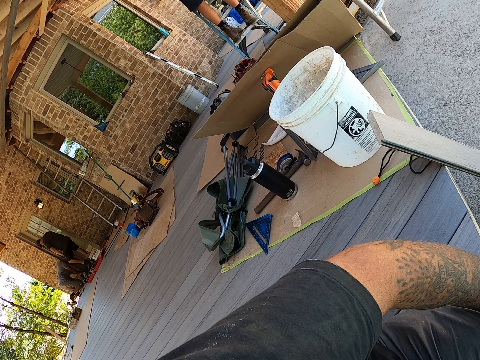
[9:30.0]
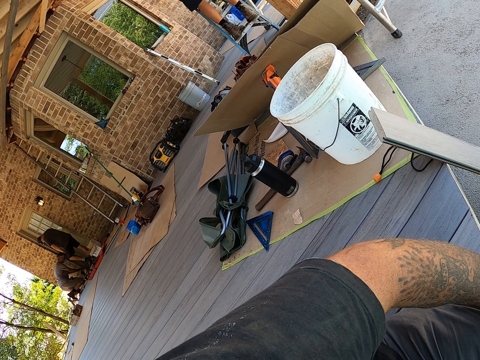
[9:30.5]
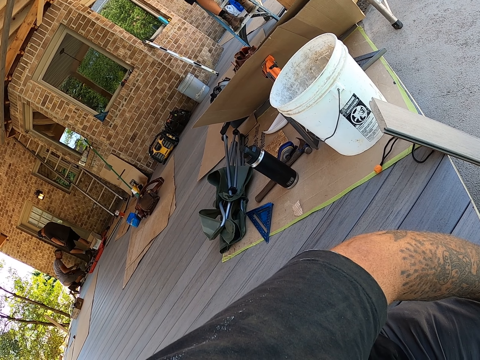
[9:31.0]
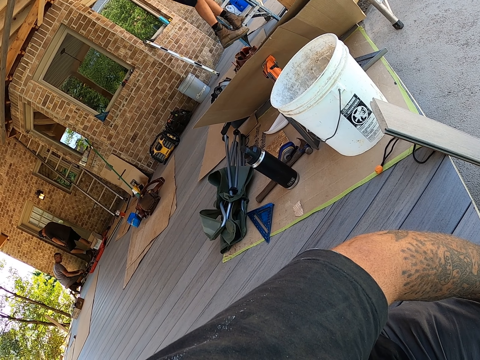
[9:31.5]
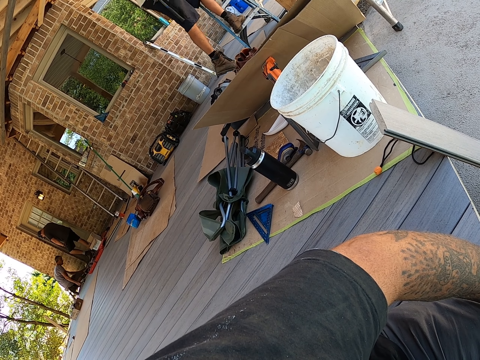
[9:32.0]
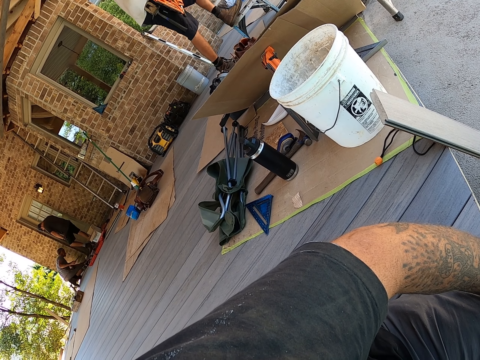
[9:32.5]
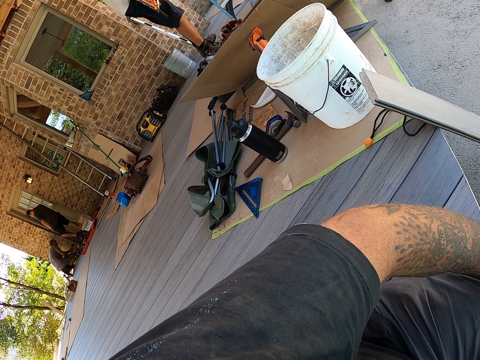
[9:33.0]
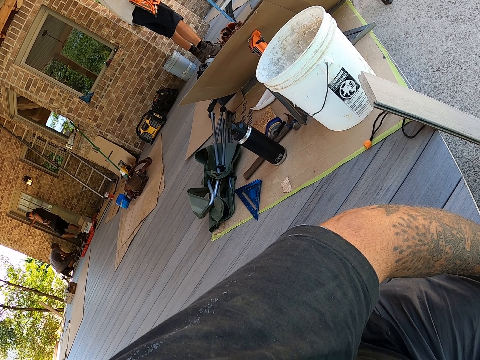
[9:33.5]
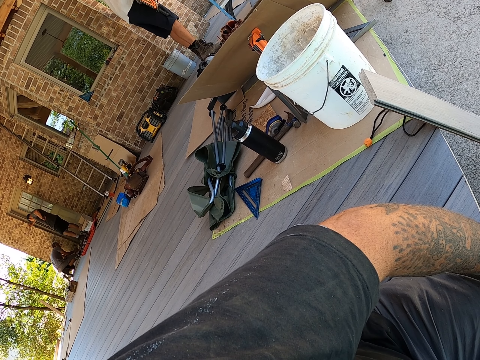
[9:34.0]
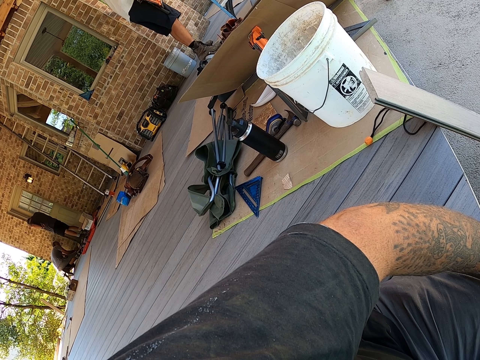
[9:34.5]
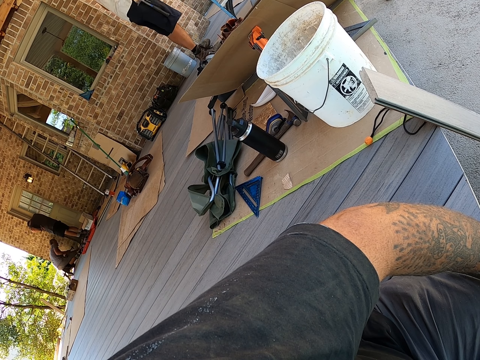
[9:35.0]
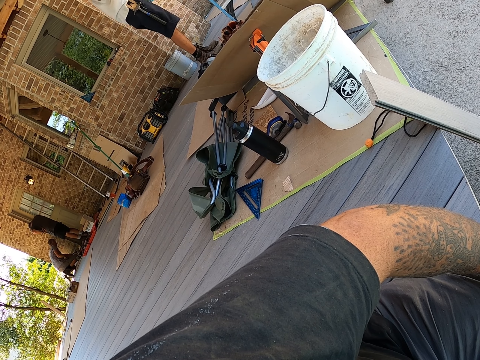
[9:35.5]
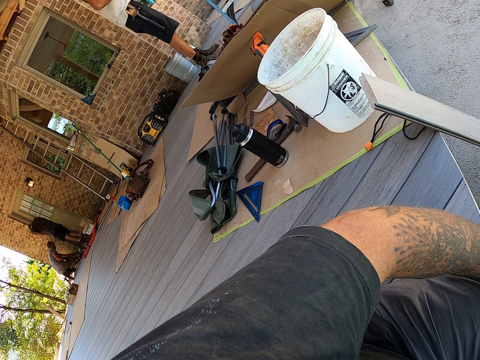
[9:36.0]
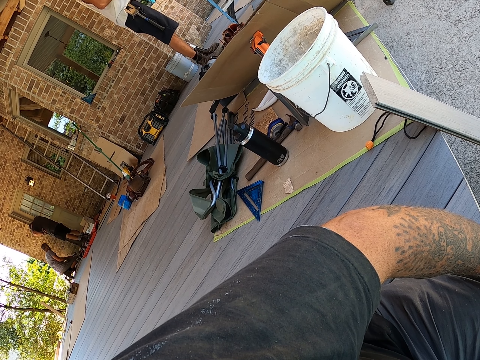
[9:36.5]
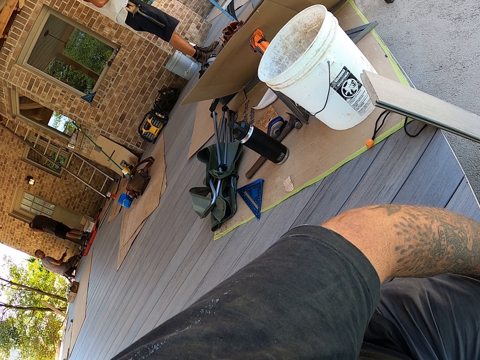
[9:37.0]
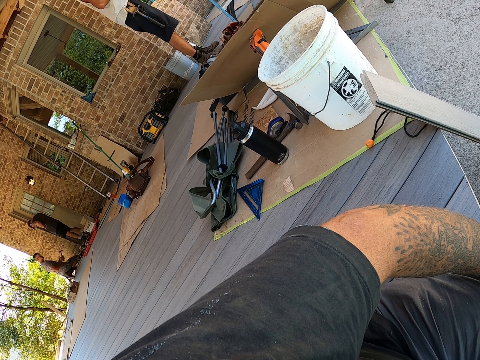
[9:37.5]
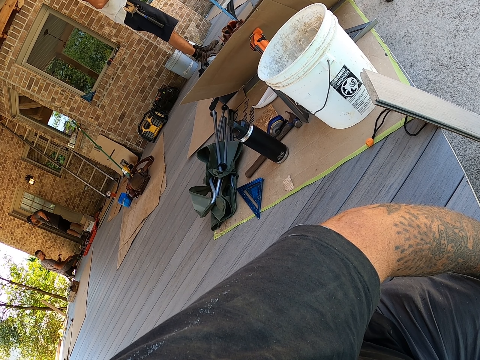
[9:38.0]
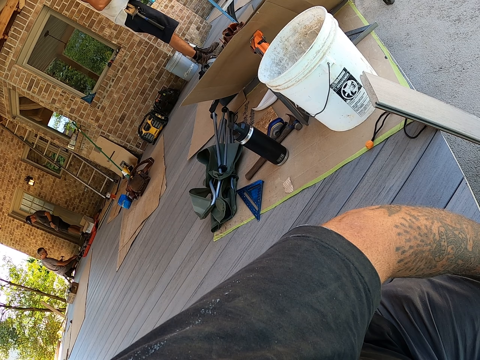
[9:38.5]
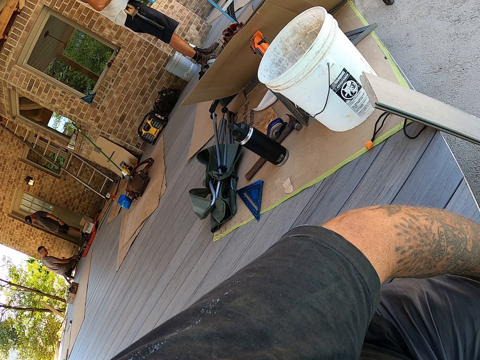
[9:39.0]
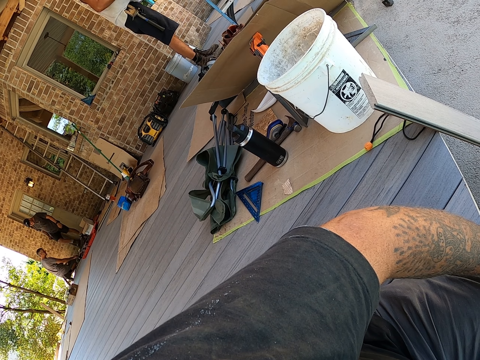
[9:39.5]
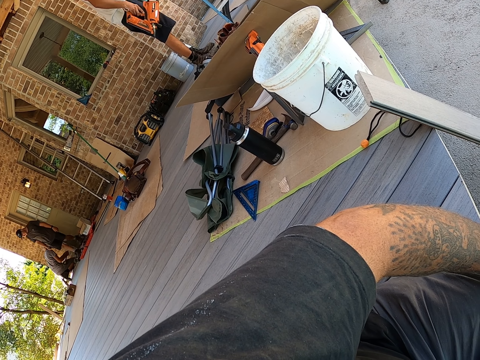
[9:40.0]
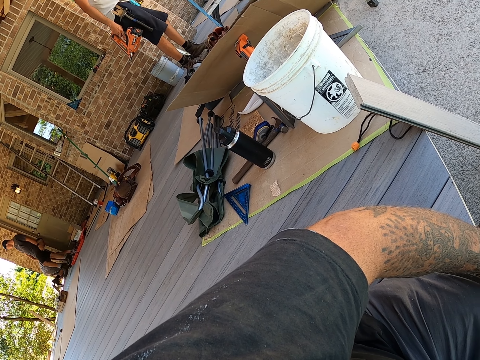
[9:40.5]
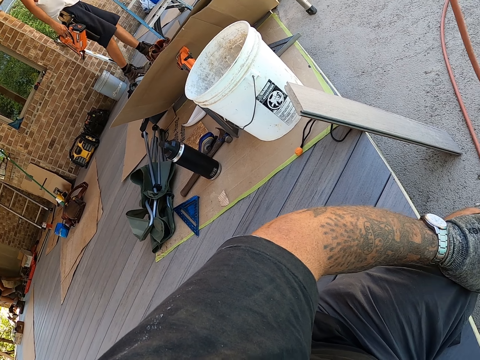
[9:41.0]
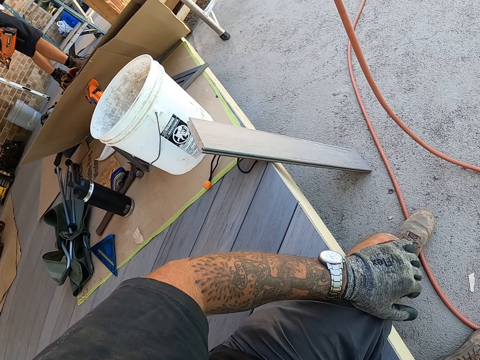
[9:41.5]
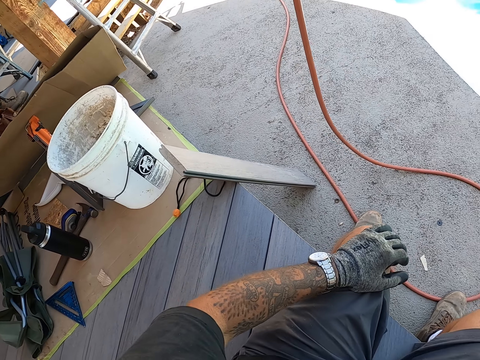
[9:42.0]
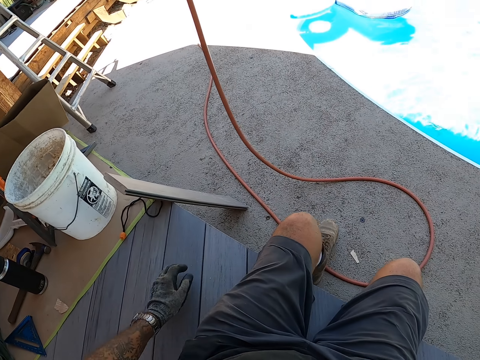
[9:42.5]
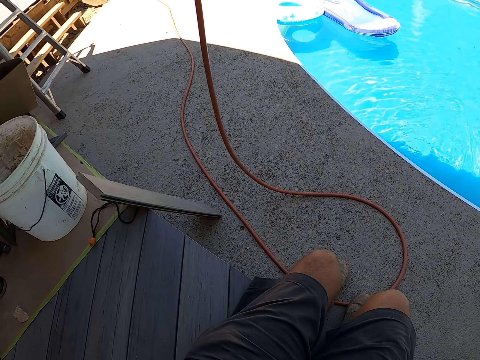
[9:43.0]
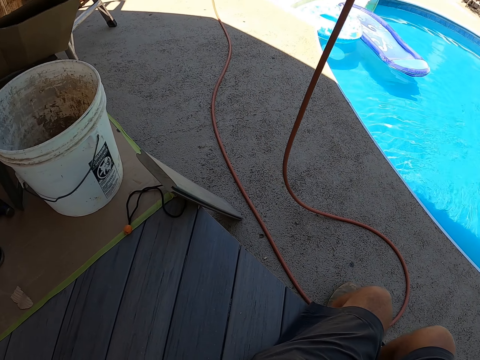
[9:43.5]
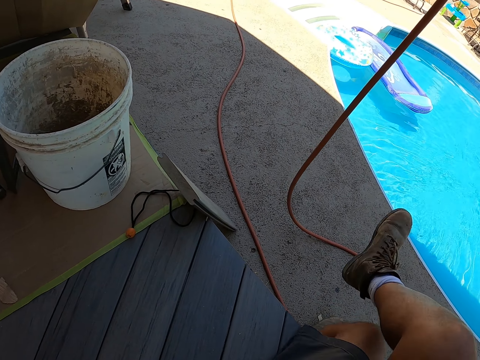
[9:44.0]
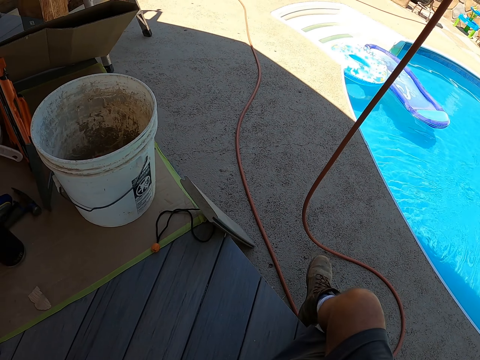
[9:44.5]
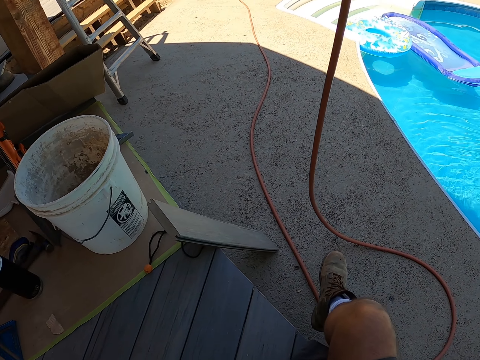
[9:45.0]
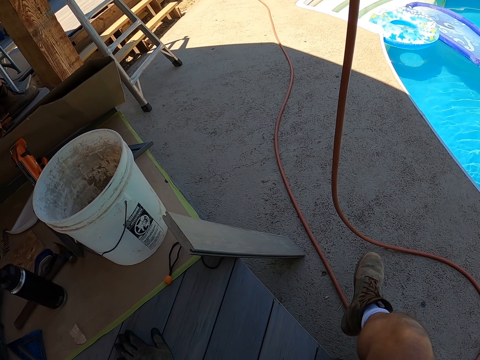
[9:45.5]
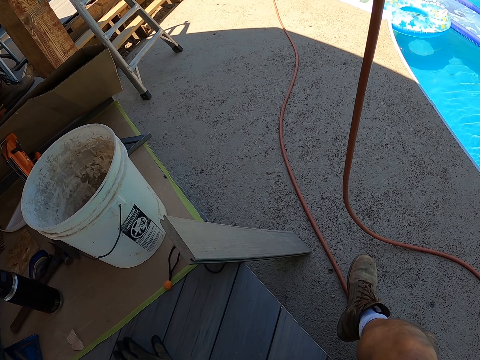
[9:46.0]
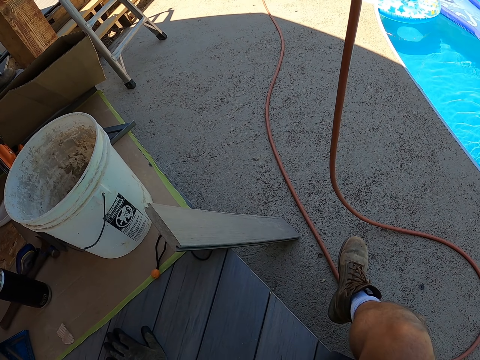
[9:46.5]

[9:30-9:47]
A person moves with the hand drill. The camera wearer looks around. He crosses his leg and moves the legs.

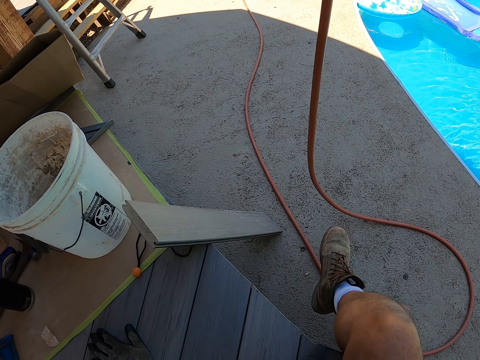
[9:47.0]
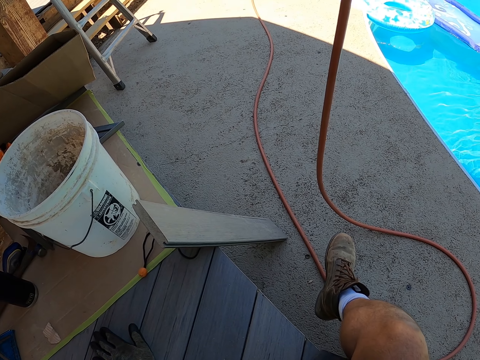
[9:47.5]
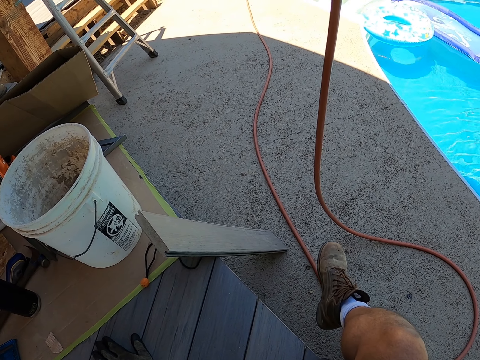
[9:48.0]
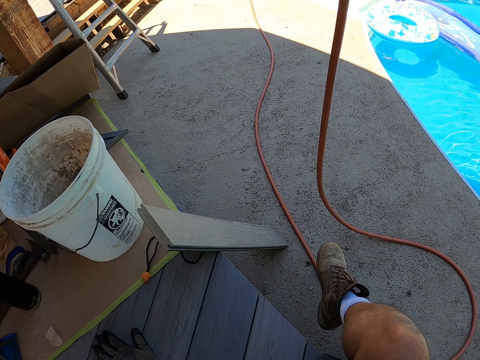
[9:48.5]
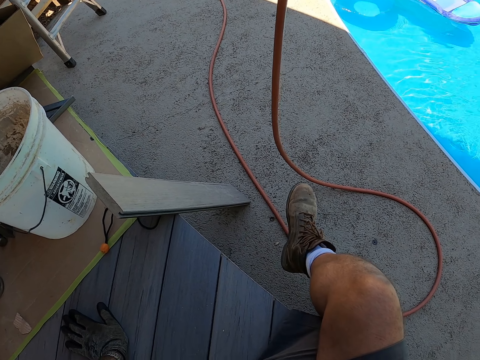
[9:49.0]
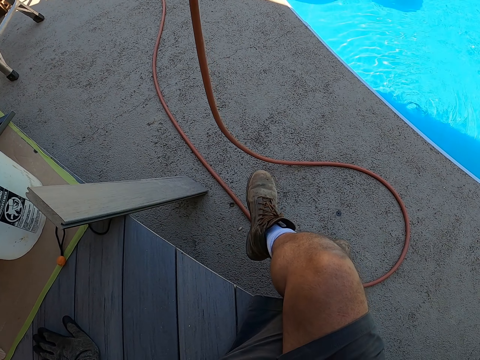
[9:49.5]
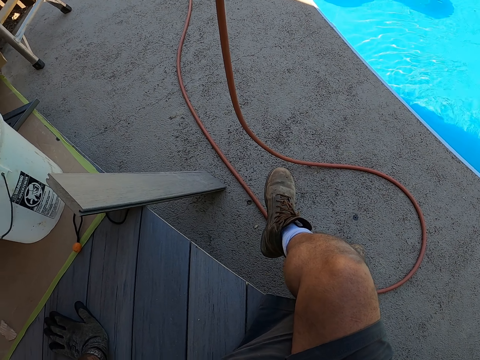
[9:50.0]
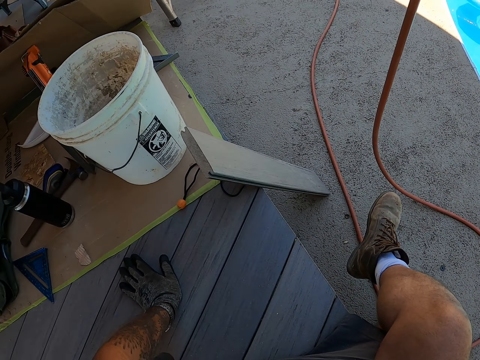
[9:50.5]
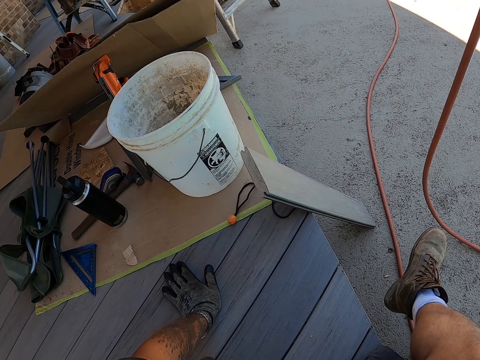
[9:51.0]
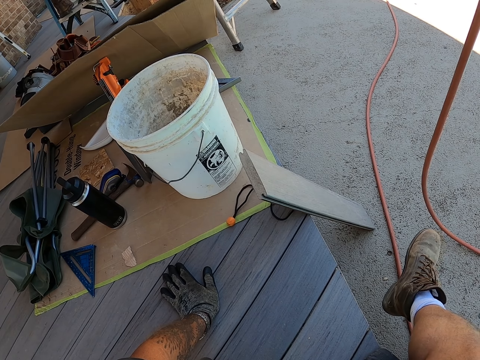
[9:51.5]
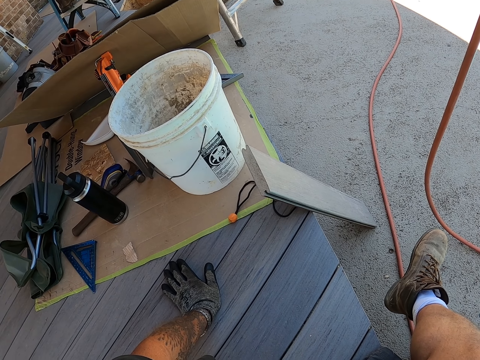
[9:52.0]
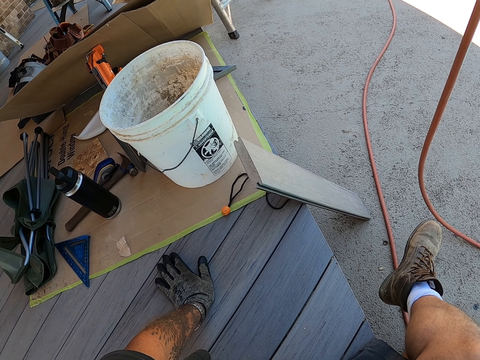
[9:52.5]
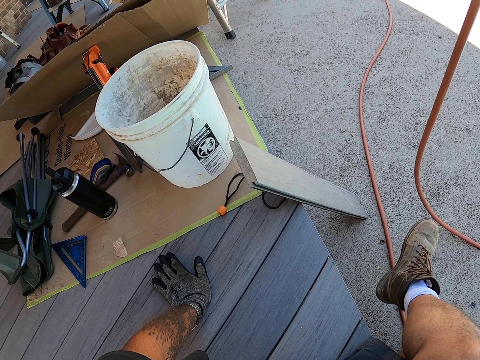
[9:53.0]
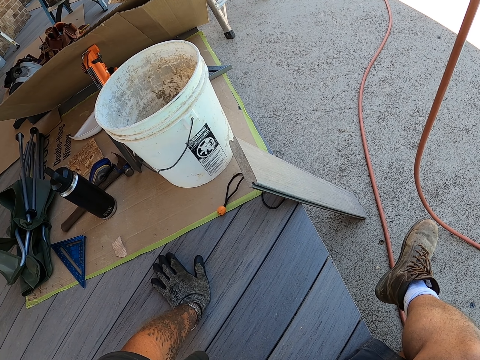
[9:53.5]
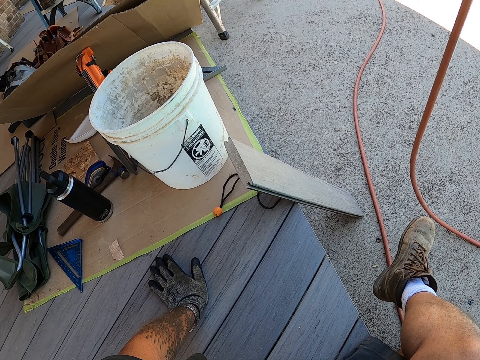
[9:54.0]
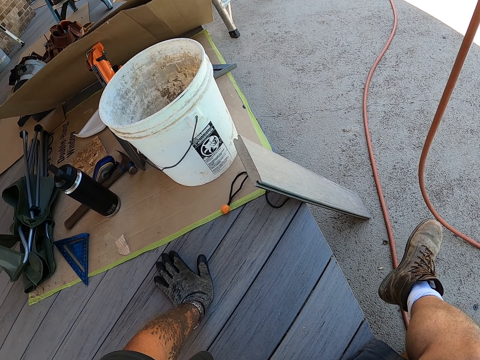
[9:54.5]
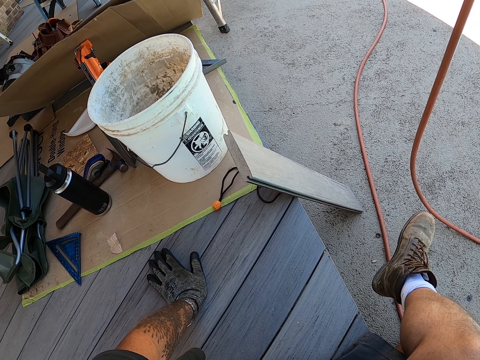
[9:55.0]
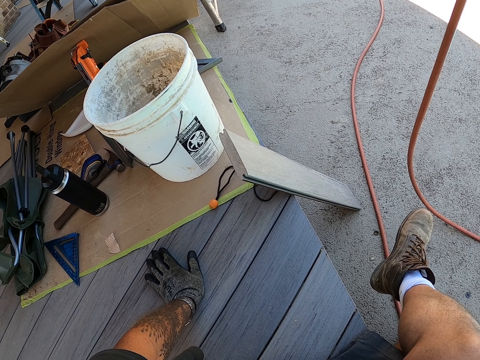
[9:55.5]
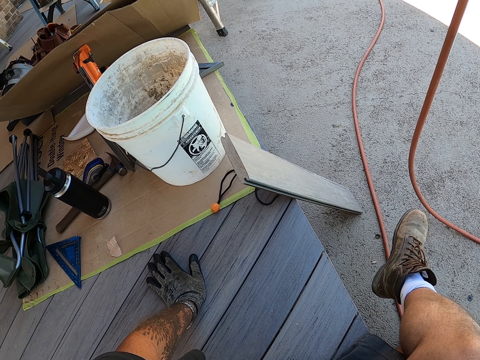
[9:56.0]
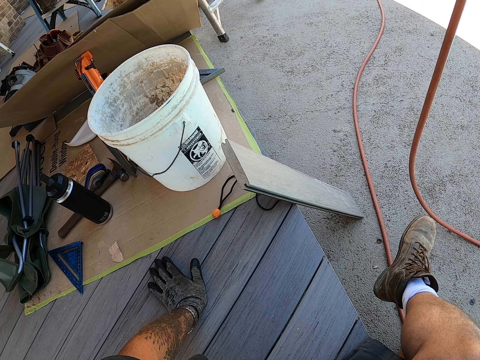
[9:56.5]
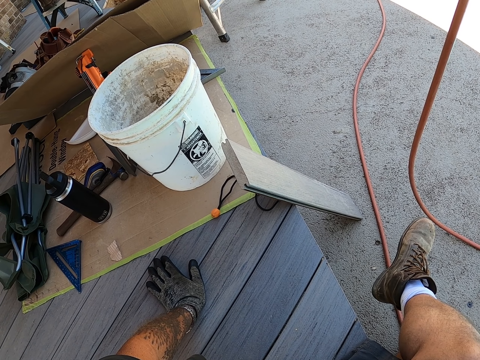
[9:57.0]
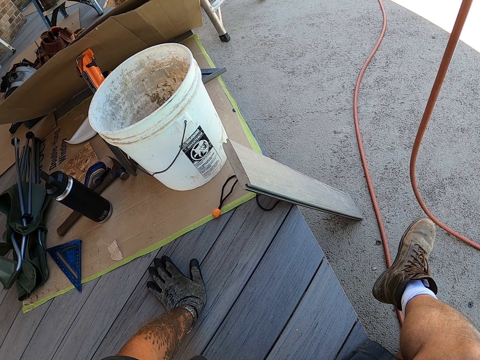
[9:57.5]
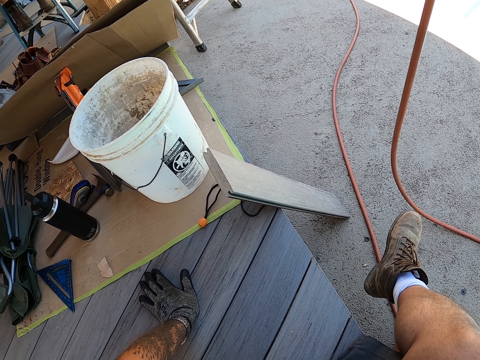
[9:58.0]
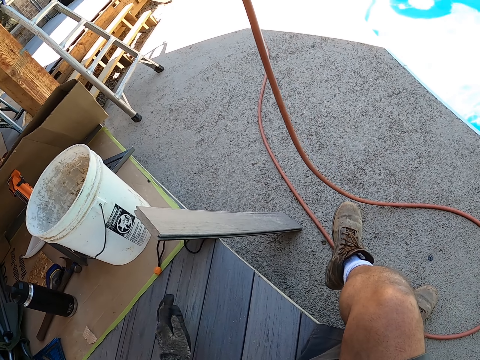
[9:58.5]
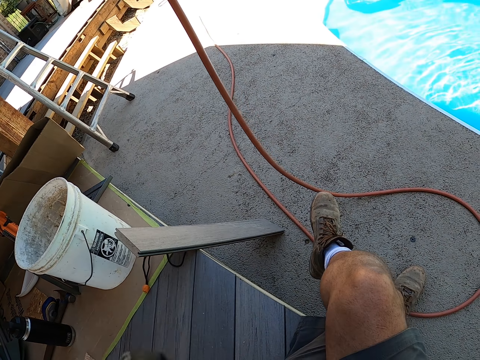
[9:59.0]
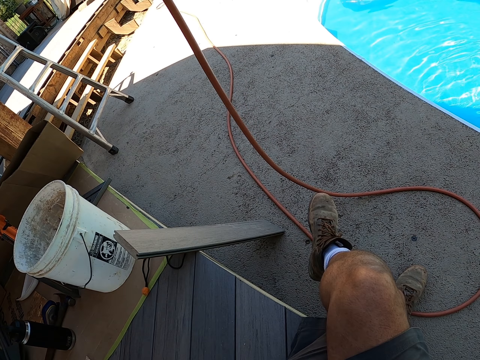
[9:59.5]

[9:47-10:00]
The camera wearer moves his foot. He turns his head to the left. He moves his head. He moves his foot. He touches his face.
